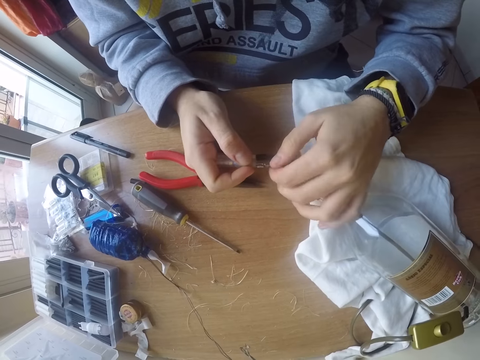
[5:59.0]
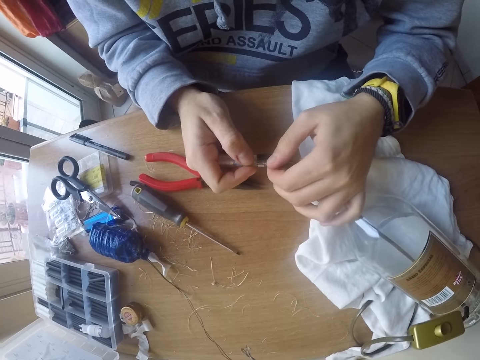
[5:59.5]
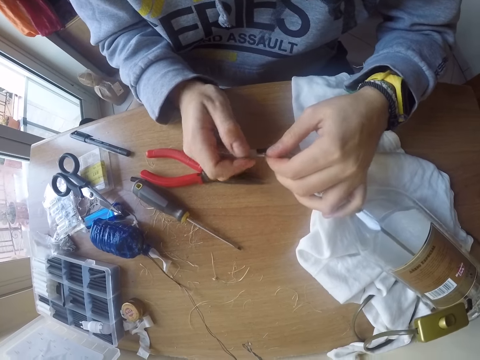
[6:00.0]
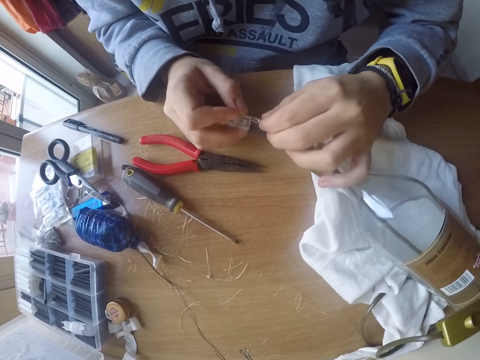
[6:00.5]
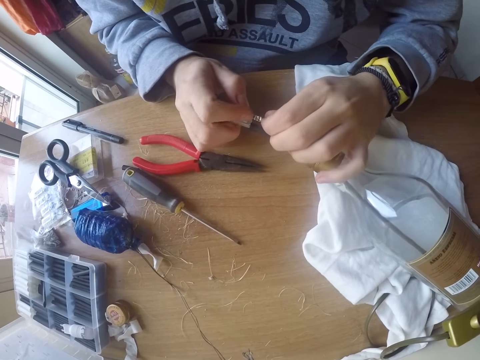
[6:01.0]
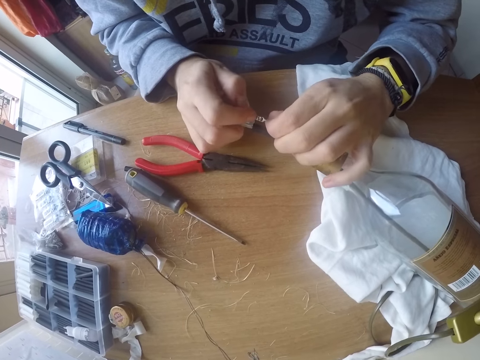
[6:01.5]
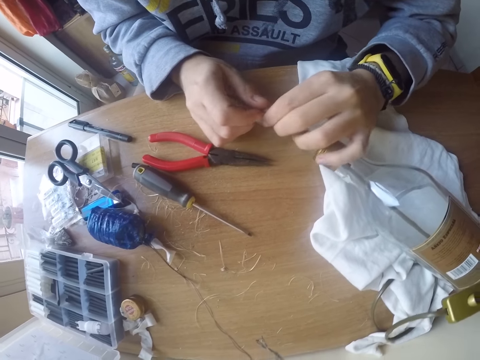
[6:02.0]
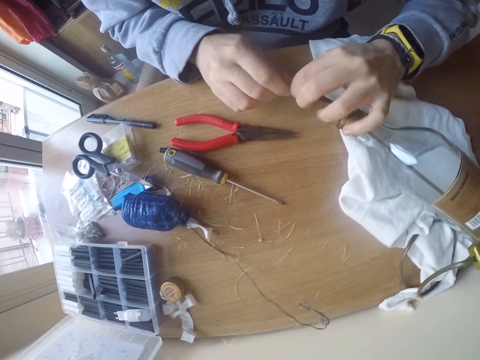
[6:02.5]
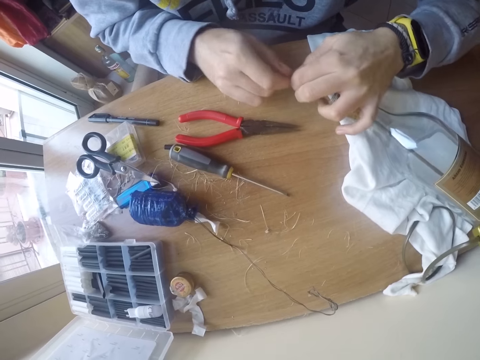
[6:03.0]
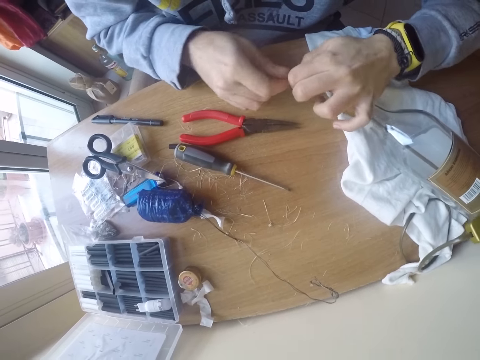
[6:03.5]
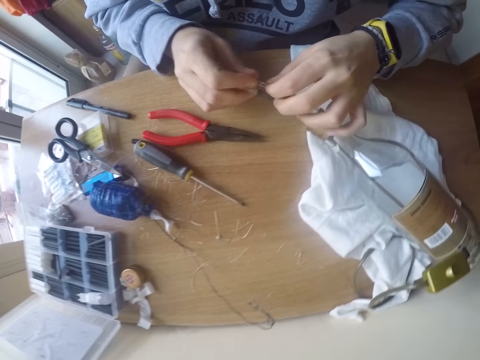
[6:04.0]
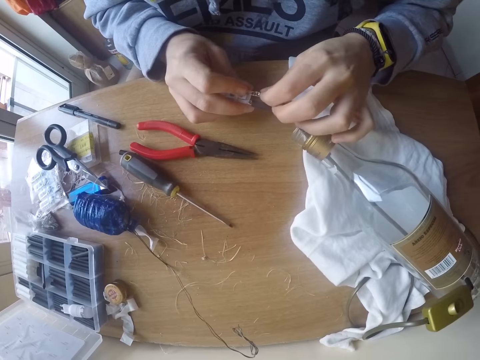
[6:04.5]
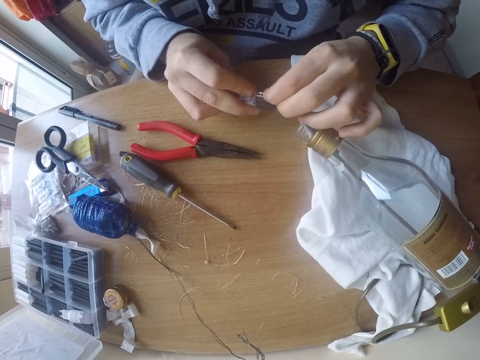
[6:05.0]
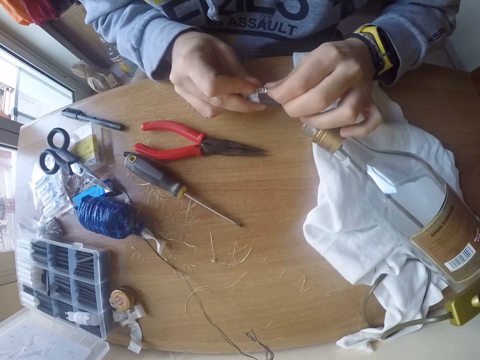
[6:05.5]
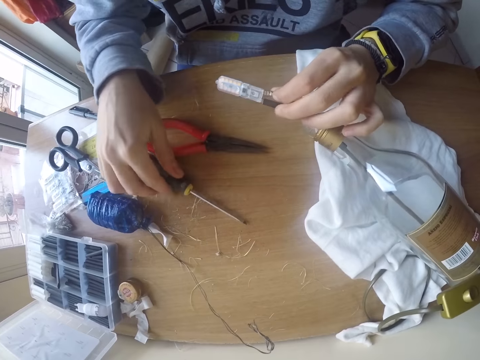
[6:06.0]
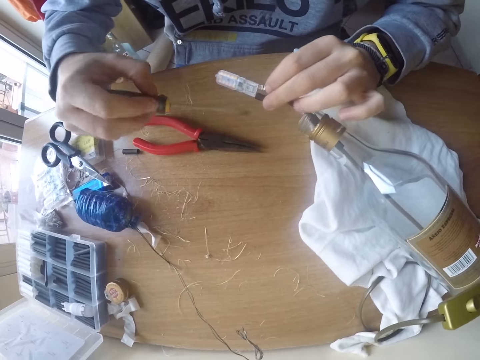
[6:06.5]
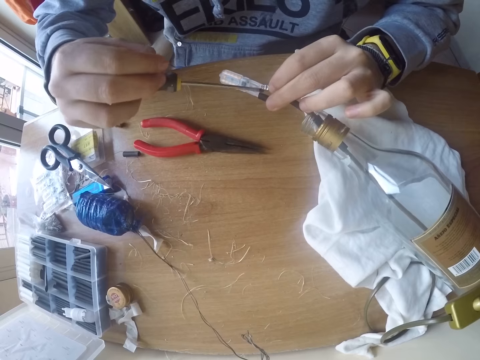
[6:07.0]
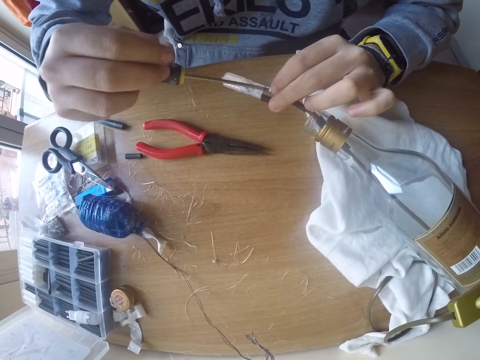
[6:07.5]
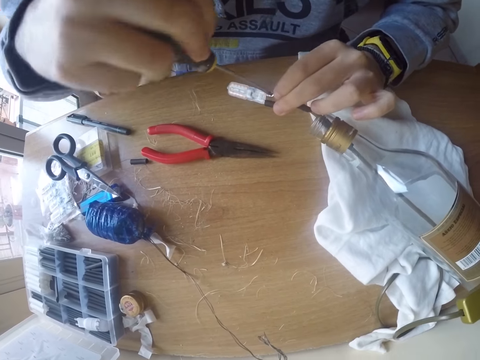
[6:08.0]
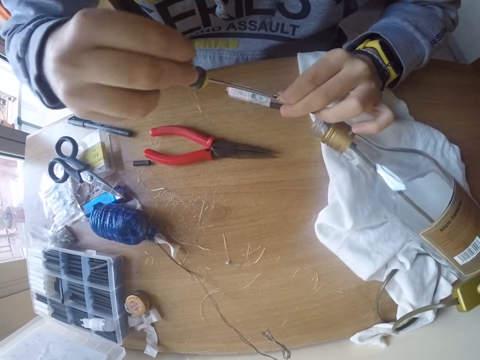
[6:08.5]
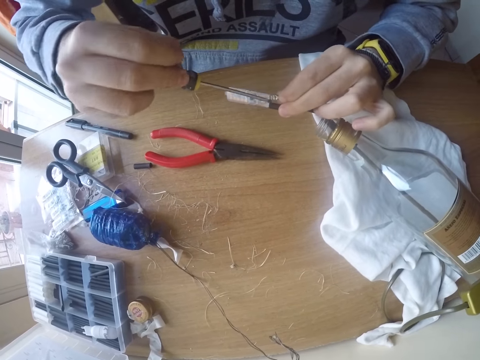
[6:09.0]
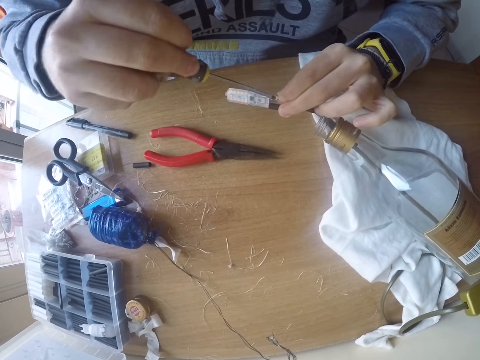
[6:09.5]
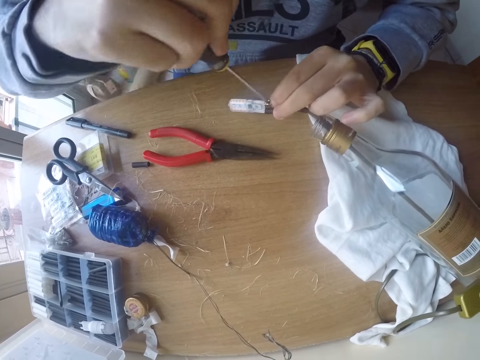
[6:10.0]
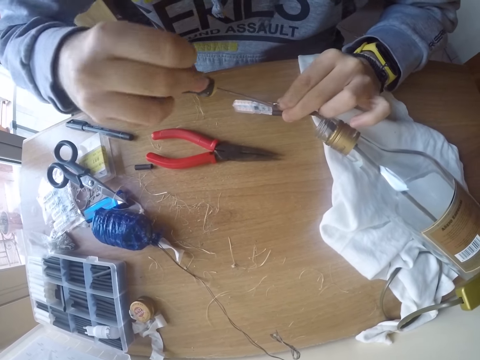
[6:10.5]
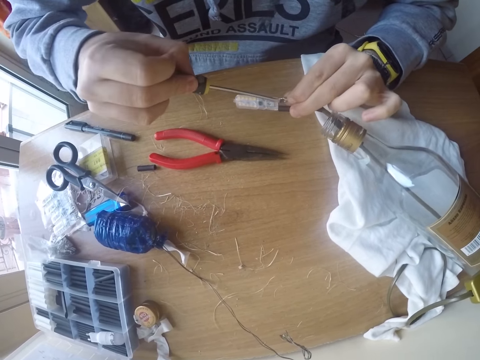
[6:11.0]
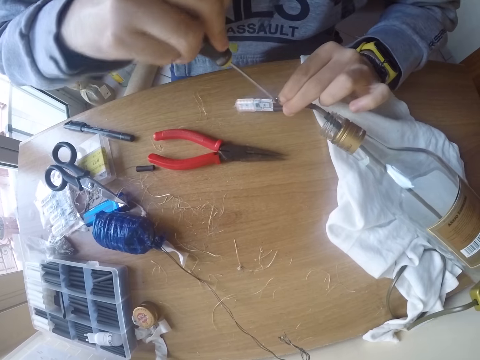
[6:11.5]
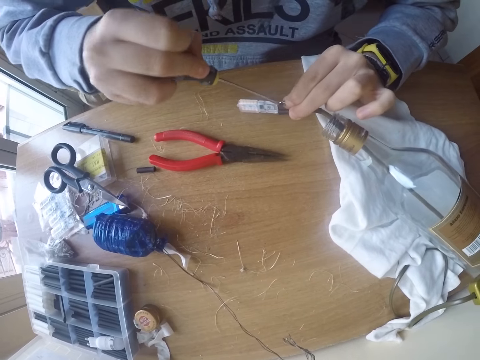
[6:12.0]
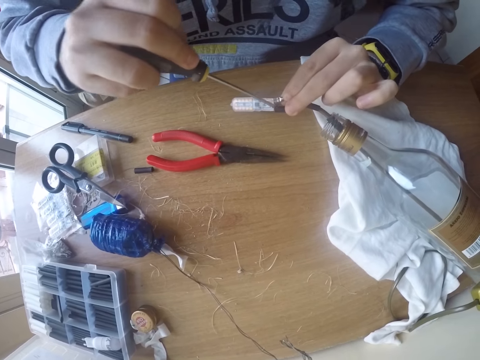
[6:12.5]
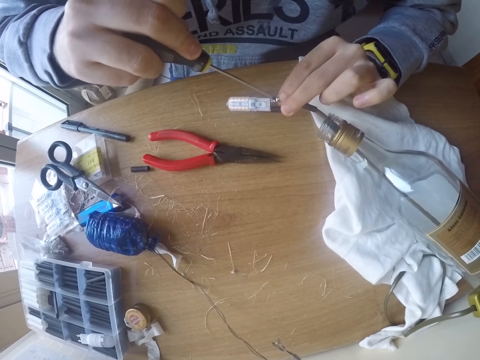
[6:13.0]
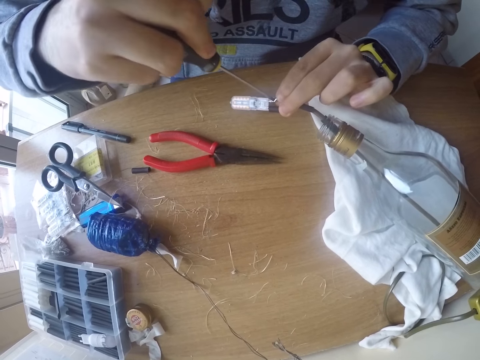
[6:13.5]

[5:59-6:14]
The camera wearer removes the wire connectors. He picks up the screwdriver on the table with his right hand. He opens the bulb connector with the screwdriver in his right hand. He adjusts the connector with the screwdriver.

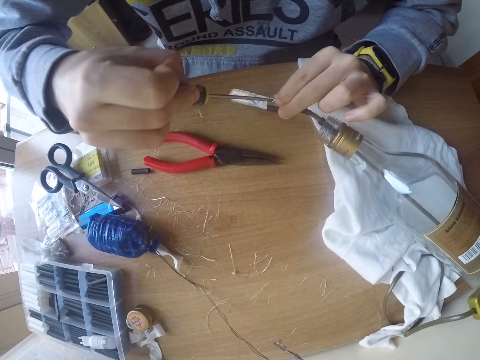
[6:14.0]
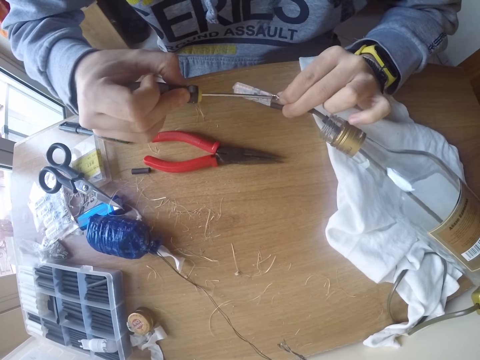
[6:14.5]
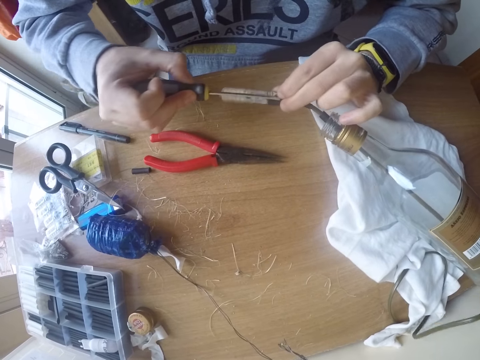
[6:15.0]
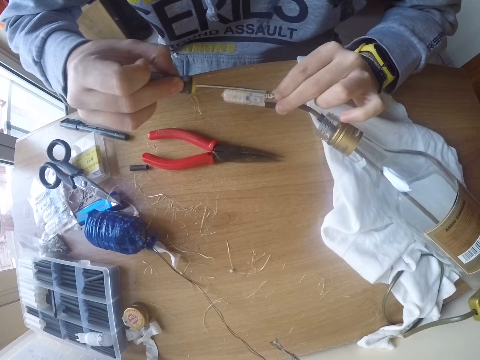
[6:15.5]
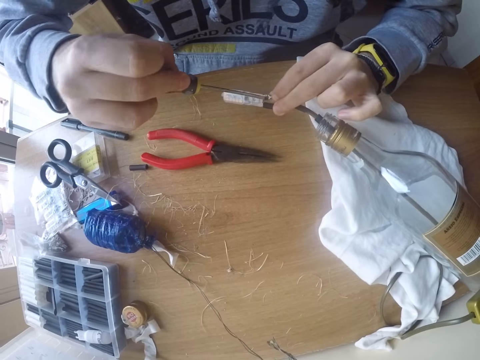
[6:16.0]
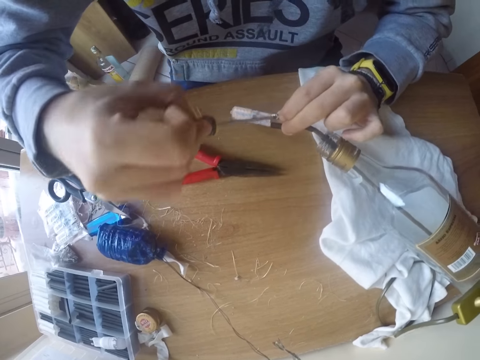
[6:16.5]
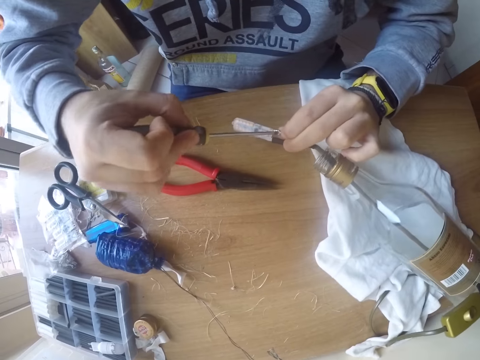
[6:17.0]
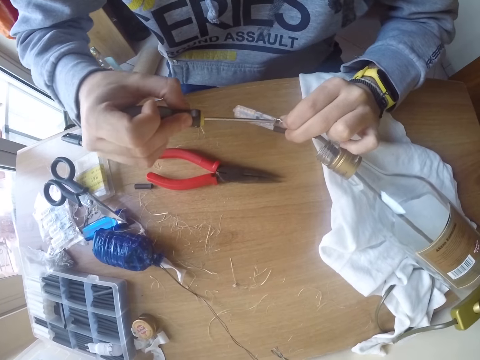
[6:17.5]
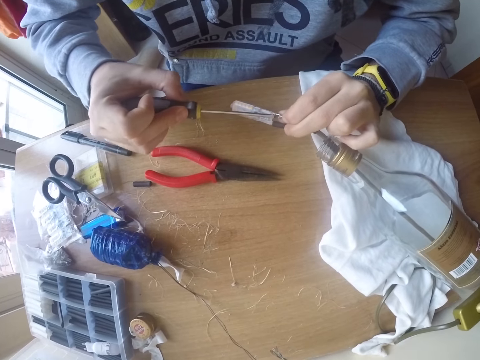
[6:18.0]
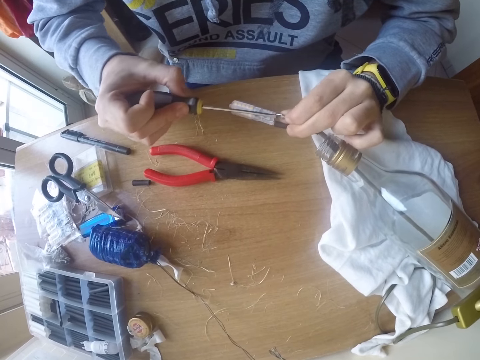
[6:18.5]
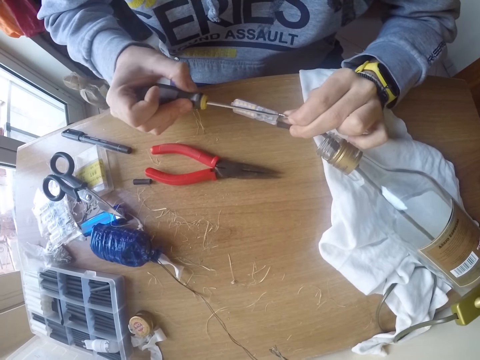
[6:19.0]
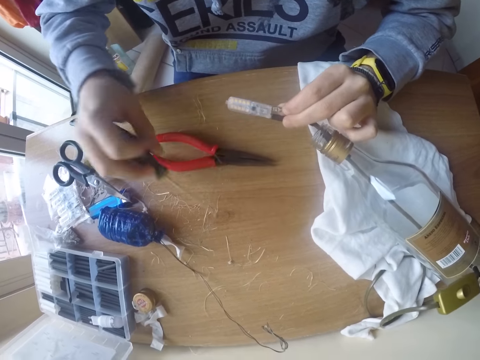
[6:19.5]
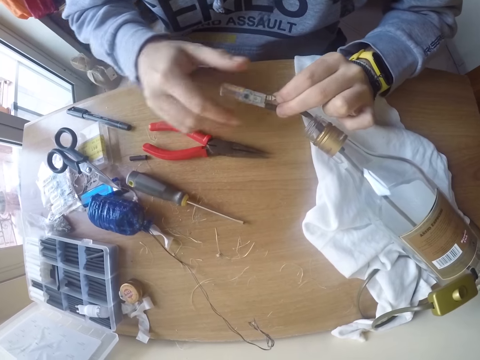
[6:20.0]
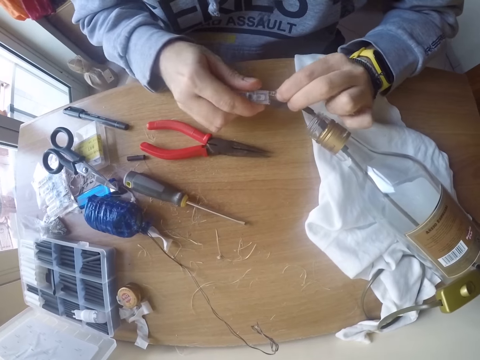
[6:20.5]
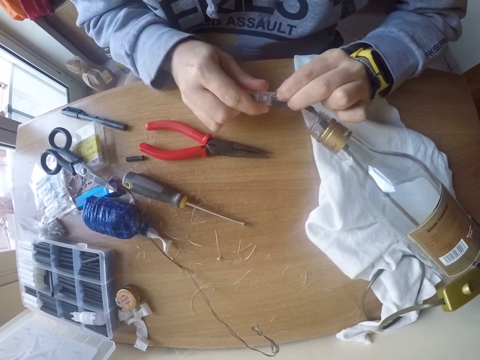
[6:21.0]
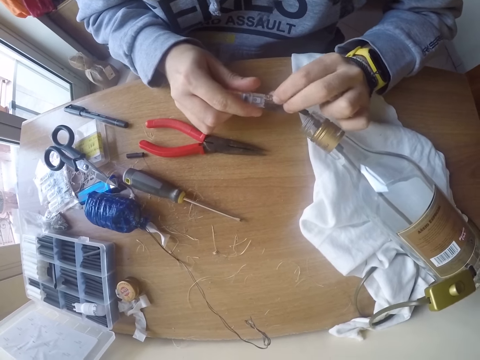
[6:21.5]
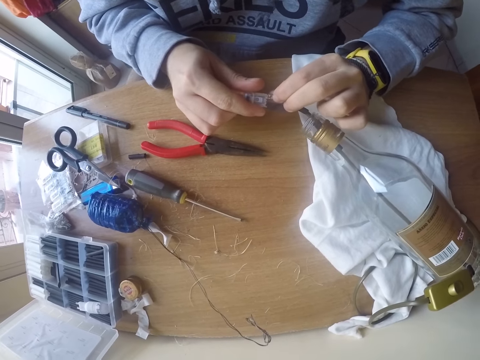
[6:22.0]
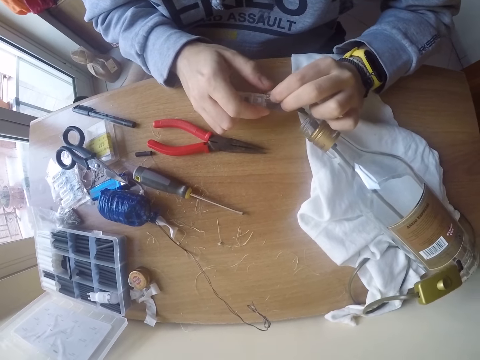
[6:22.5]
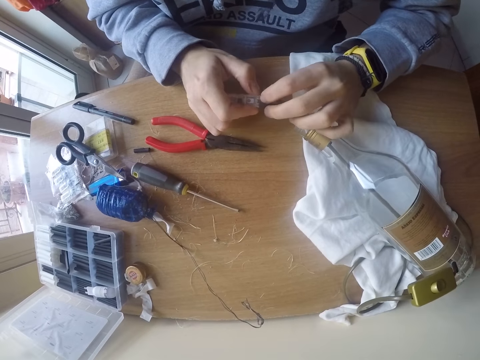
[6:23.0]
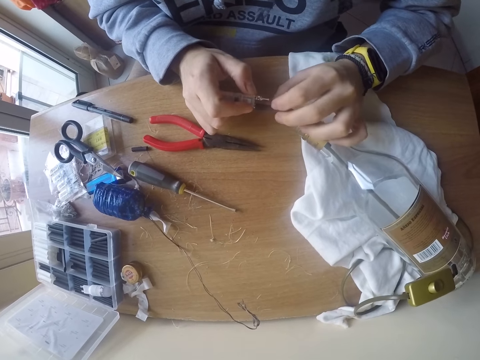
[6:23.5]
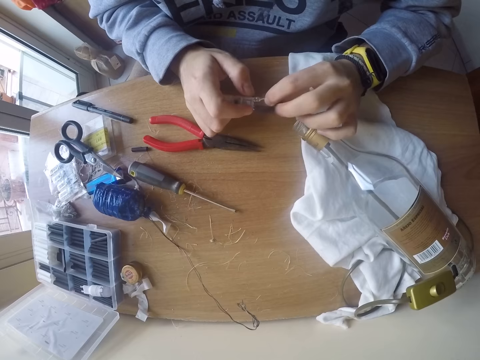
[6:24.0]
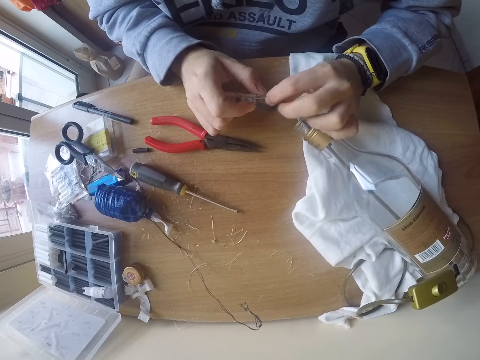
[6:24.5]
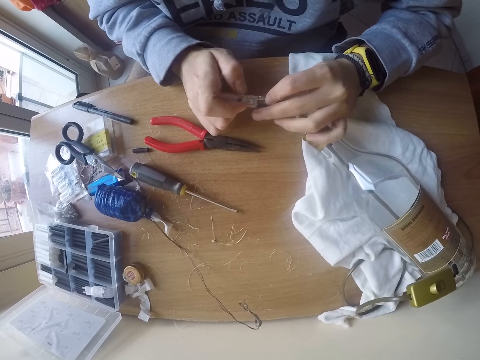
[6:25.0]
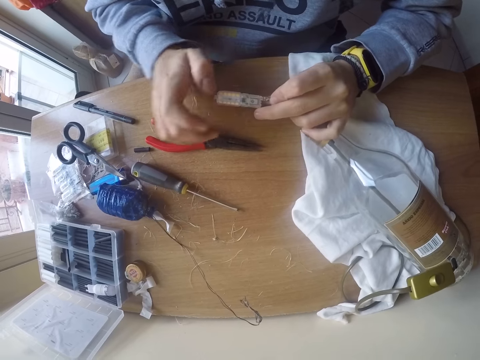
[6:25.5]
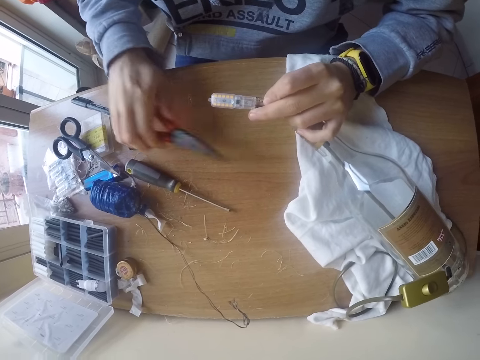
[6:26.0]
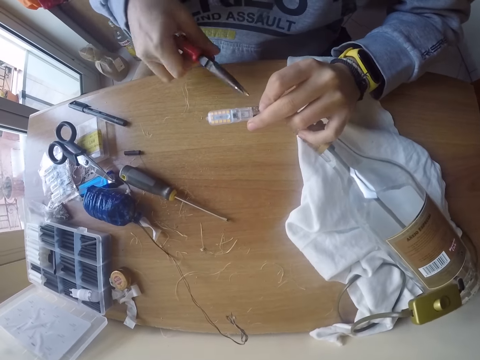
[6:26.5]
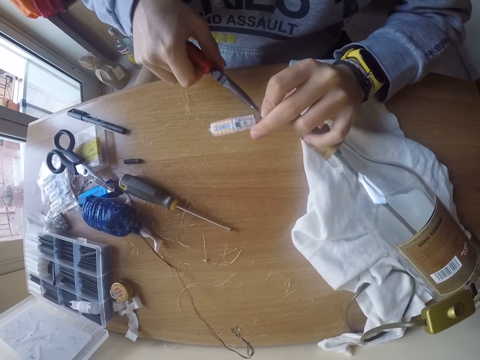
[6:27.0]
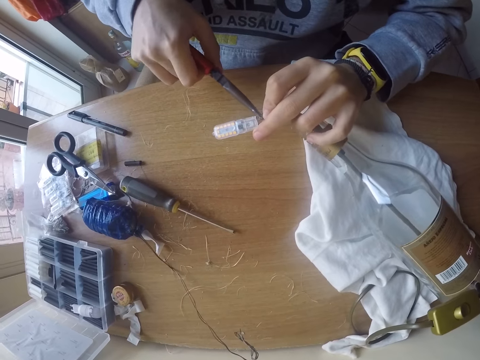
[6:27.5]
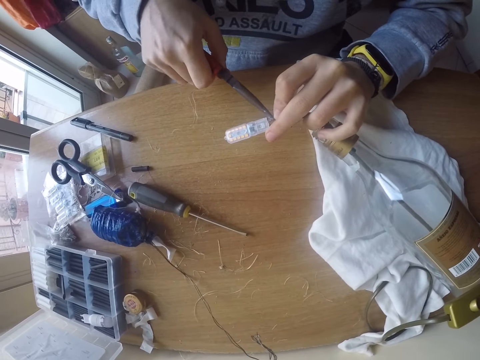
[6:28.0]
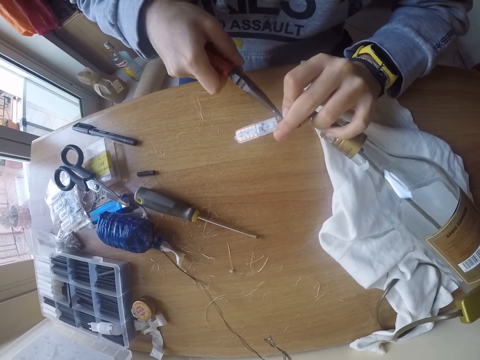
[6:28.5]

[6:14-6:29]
The camera wearer drops the screwdriver on the table with his right hand. He inserts the bulb into the bulb connector with both hands. He adjusts the connector. He picks up the pliers on the table with his right hand. He tightens the bulb connector to the bulb with the pliers in his right hand. He attaches the connector with the pliers.
